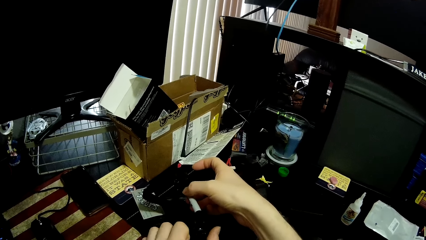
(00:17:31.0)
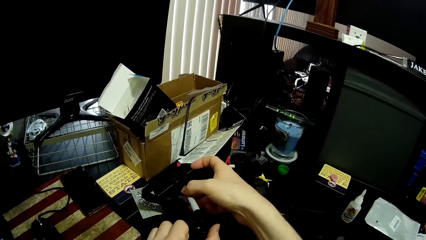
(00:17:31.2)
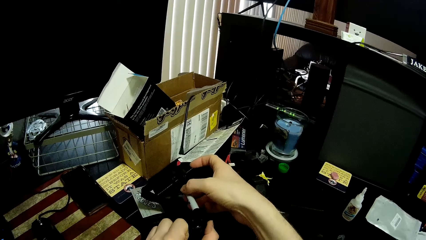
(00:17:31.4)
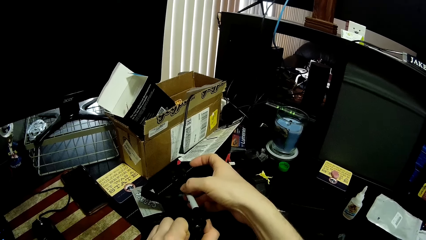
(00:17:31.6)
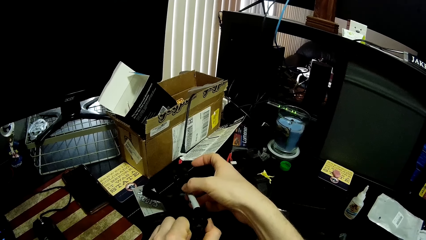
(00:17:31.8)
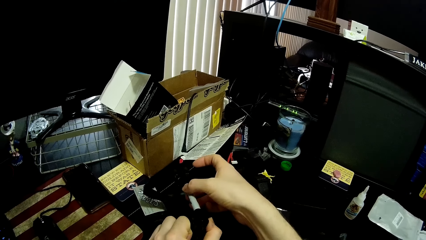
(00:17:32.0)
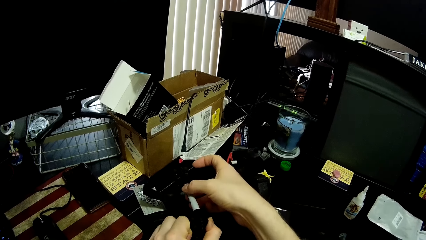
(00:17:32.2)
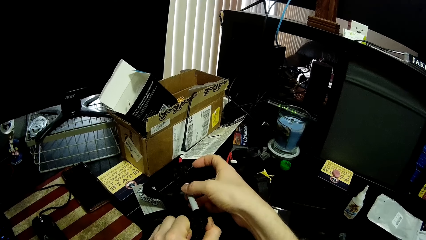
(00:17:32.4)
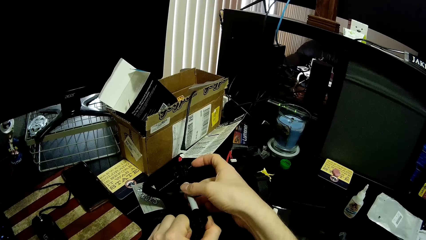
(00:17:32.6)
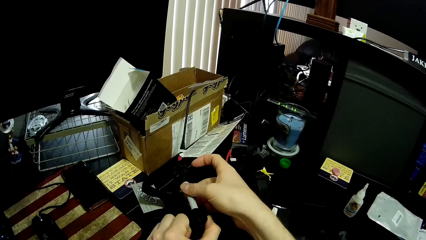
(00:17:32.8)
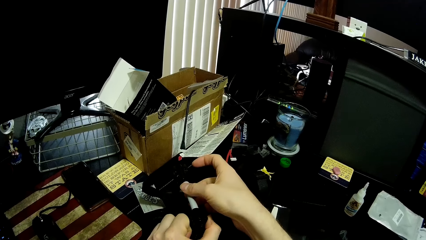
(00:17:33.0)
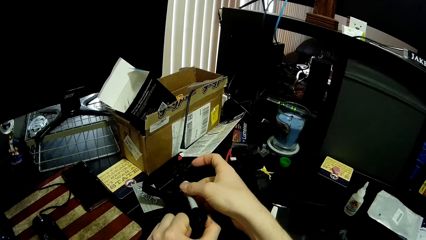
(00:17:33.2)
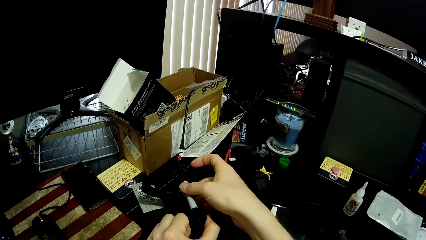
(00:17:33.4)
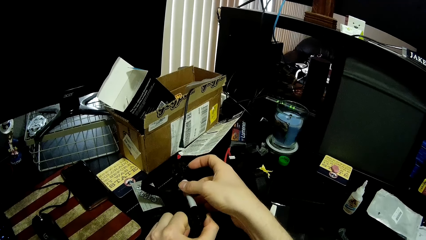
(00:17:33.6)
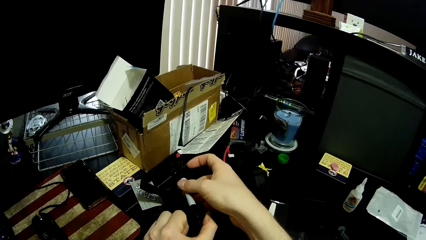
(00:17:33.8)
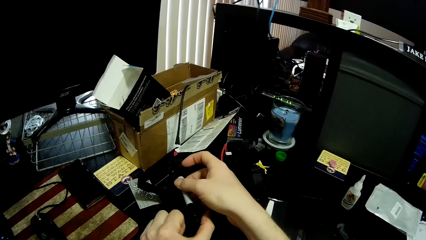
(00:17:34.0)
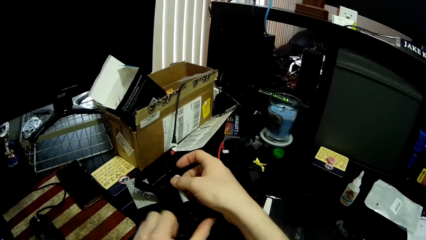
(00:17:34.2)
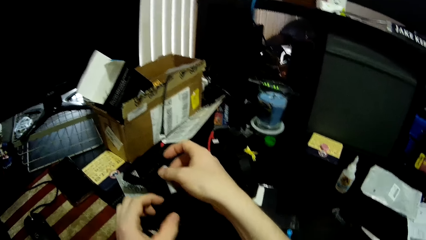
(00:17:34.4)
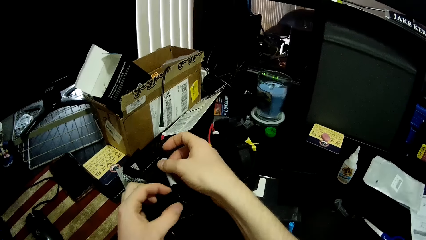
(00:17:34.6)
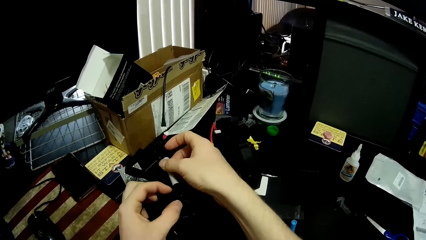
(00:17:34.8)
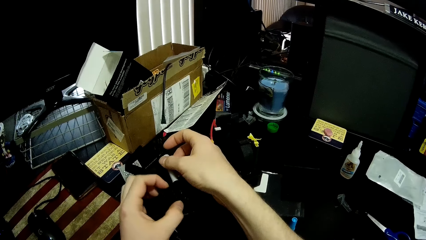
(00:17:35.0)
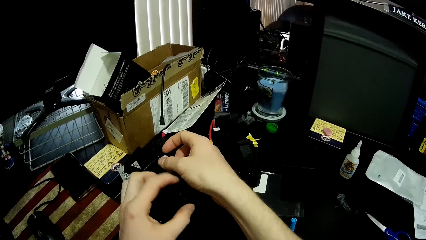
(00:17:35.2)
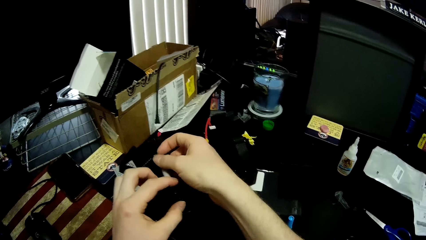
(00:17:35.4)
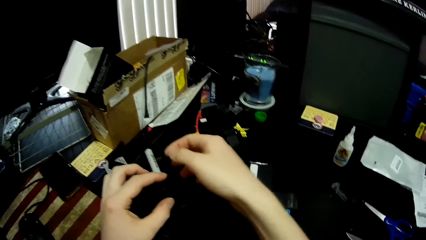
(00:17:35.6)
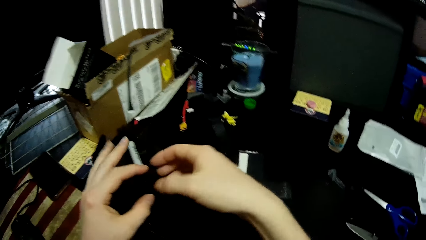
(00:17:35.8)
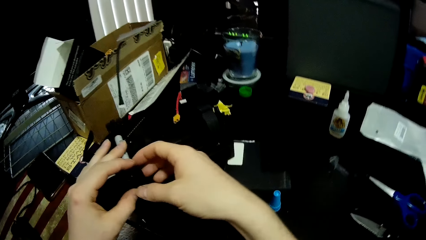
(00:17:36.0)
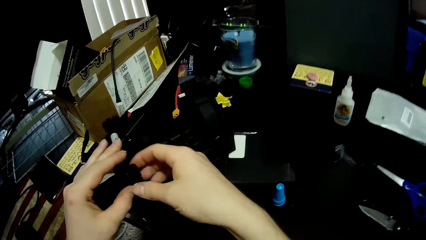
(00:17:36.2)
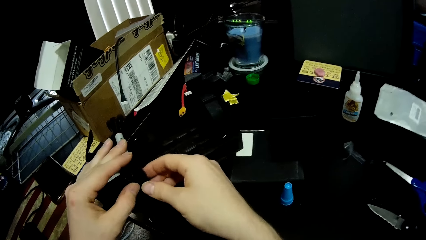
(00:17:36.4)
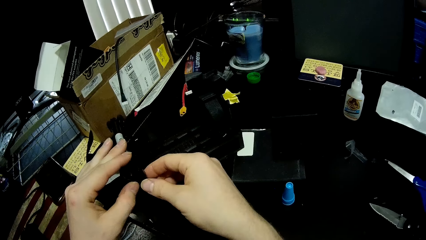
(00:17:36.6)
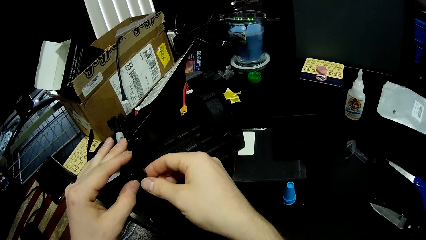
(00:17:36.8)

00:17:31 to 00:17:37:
The camera wearer puts the felt pen on the stationery holder.

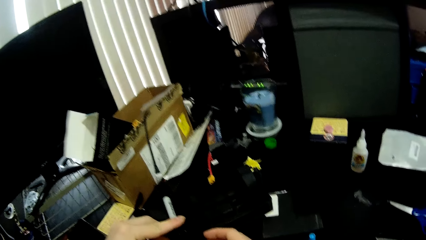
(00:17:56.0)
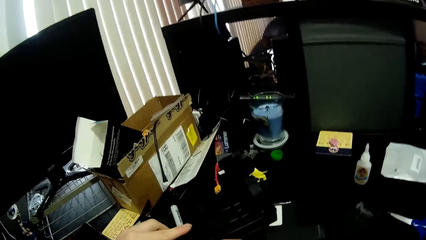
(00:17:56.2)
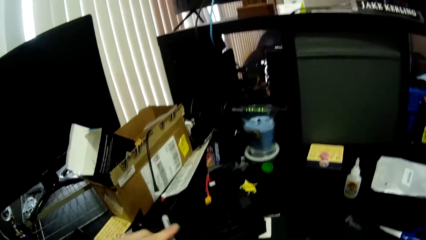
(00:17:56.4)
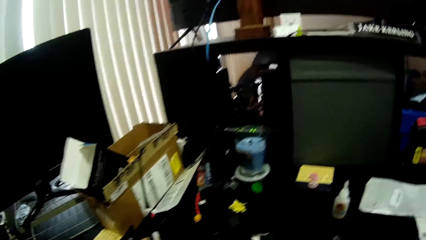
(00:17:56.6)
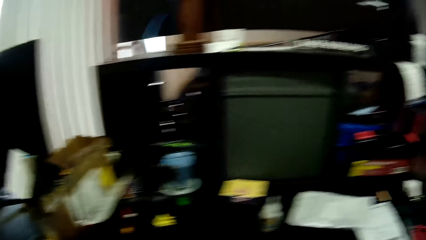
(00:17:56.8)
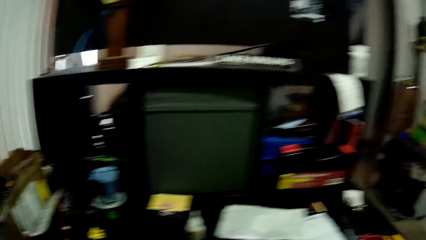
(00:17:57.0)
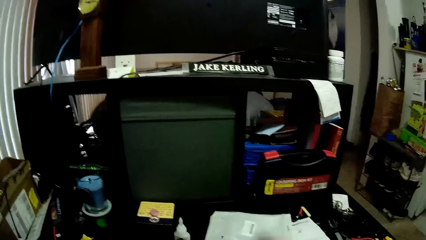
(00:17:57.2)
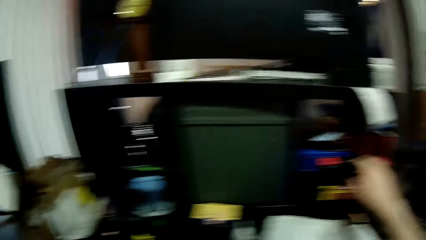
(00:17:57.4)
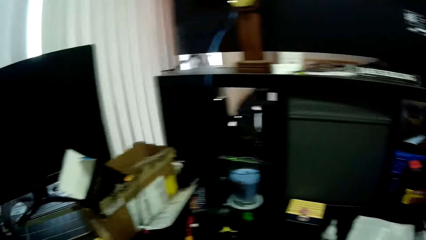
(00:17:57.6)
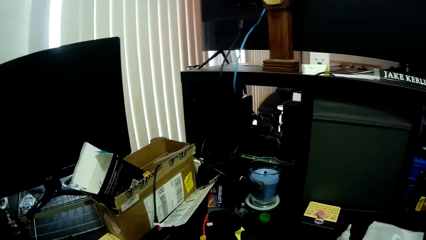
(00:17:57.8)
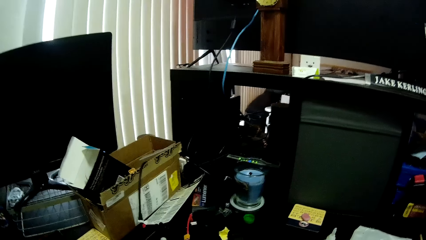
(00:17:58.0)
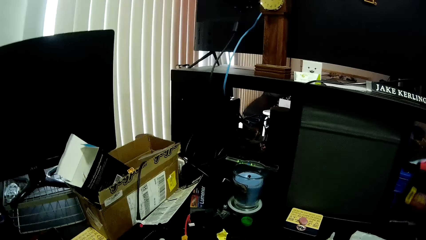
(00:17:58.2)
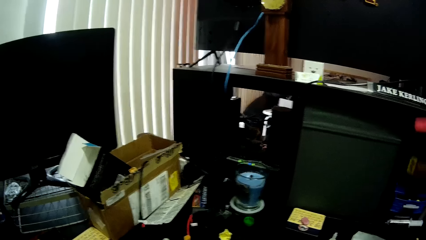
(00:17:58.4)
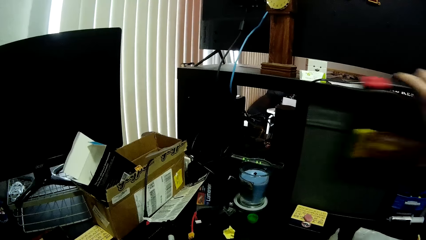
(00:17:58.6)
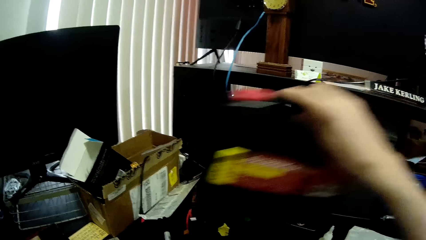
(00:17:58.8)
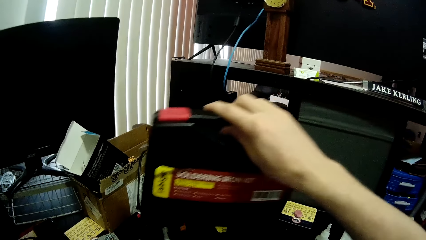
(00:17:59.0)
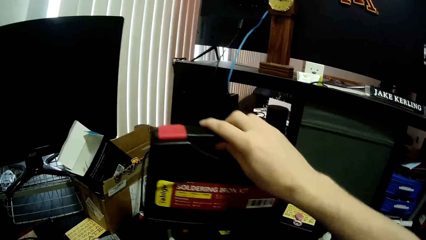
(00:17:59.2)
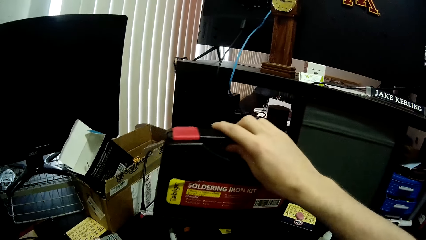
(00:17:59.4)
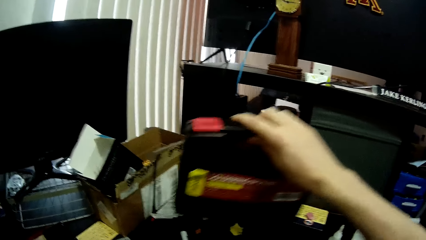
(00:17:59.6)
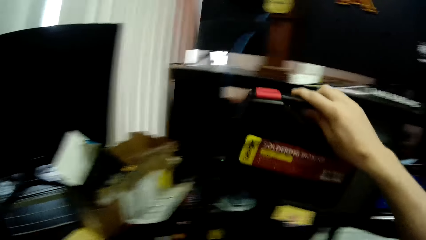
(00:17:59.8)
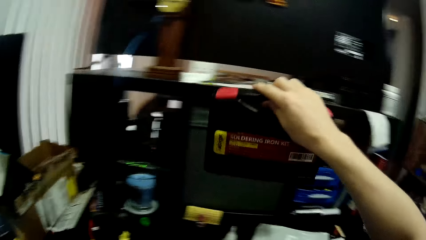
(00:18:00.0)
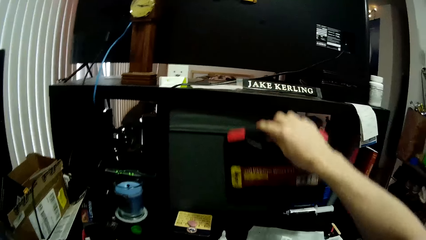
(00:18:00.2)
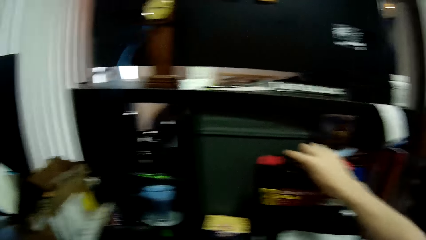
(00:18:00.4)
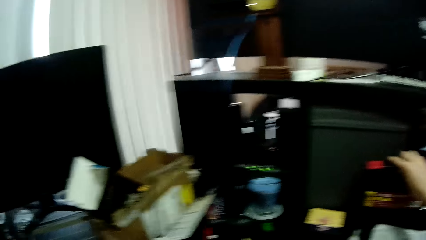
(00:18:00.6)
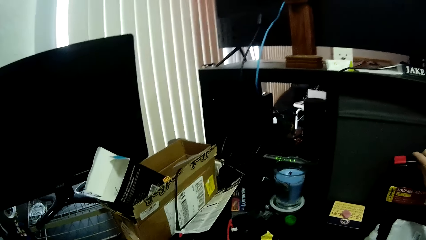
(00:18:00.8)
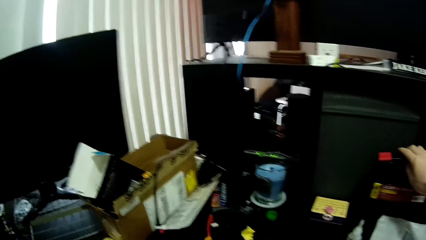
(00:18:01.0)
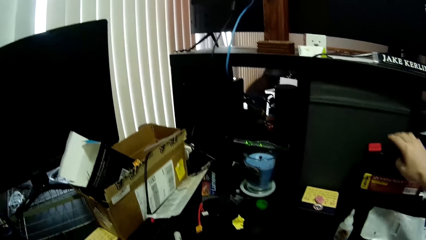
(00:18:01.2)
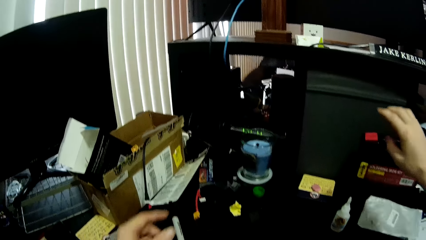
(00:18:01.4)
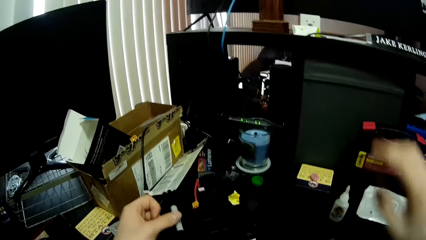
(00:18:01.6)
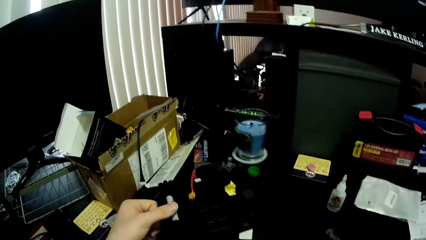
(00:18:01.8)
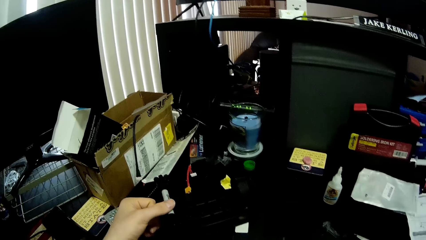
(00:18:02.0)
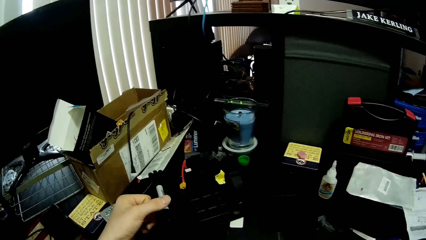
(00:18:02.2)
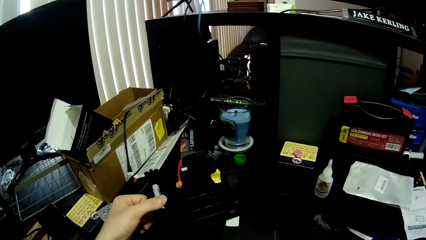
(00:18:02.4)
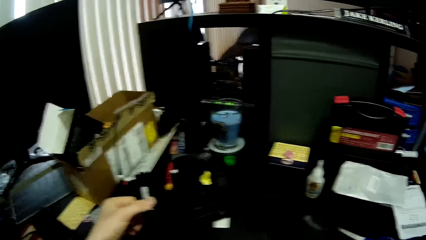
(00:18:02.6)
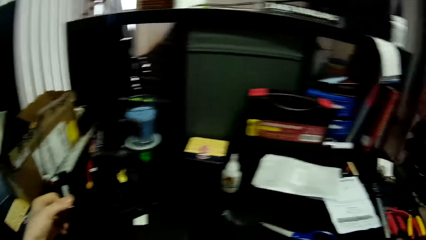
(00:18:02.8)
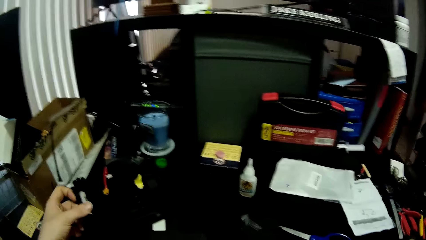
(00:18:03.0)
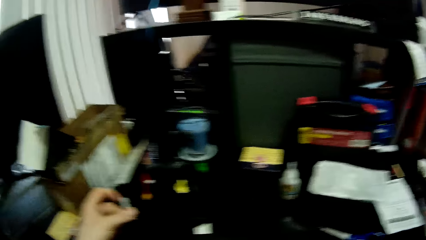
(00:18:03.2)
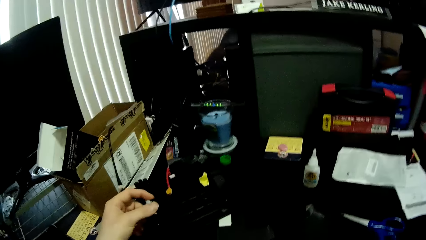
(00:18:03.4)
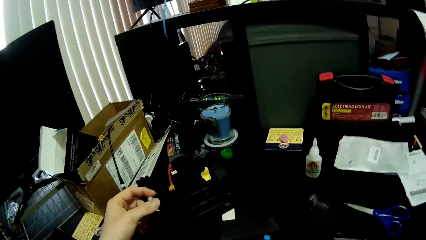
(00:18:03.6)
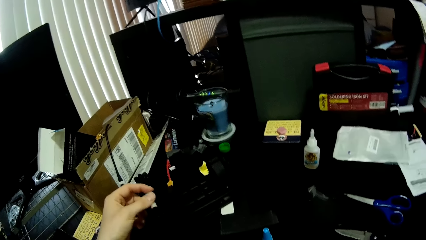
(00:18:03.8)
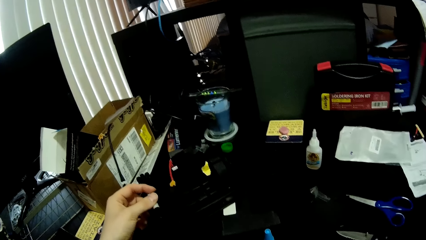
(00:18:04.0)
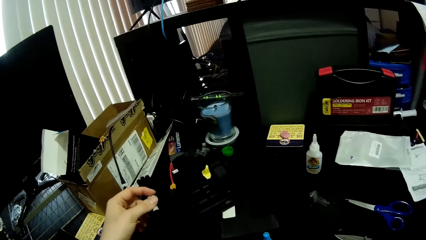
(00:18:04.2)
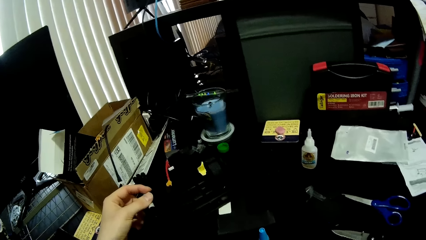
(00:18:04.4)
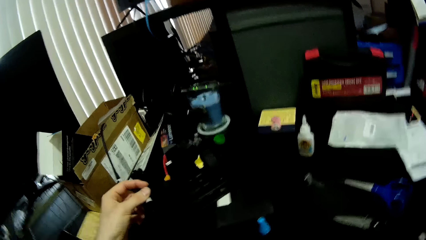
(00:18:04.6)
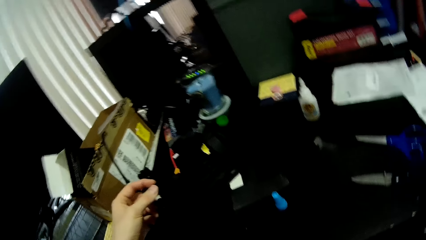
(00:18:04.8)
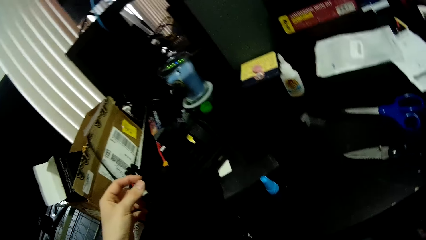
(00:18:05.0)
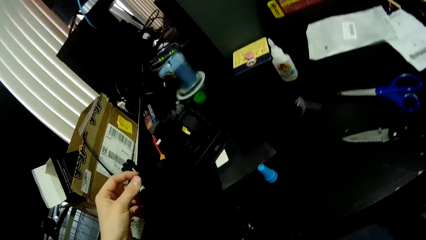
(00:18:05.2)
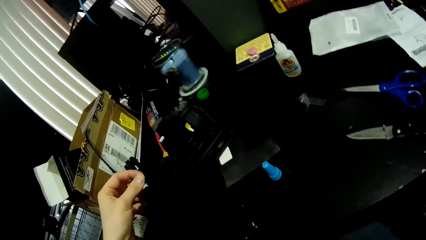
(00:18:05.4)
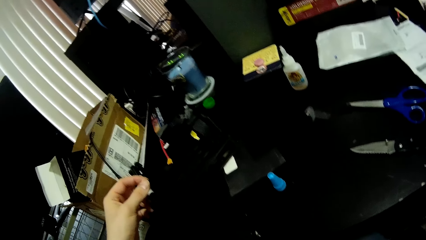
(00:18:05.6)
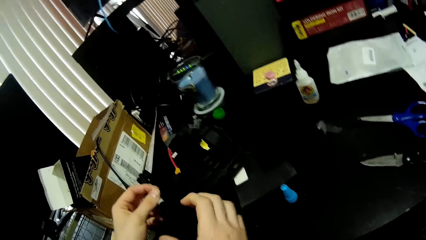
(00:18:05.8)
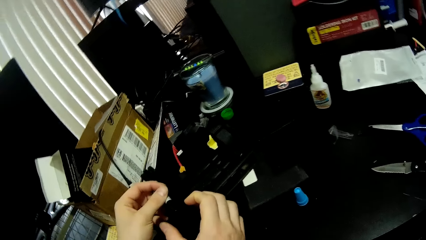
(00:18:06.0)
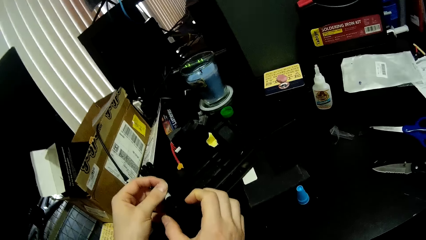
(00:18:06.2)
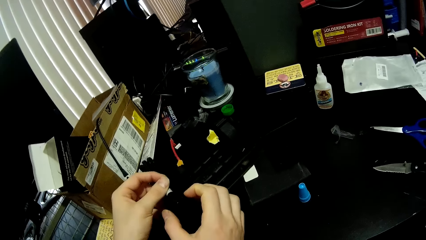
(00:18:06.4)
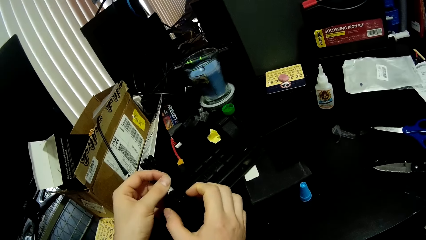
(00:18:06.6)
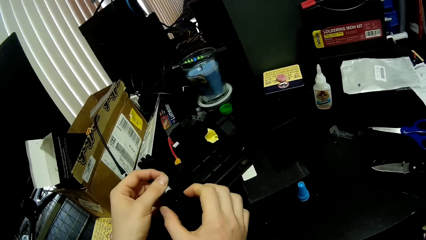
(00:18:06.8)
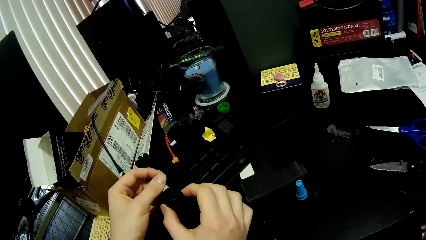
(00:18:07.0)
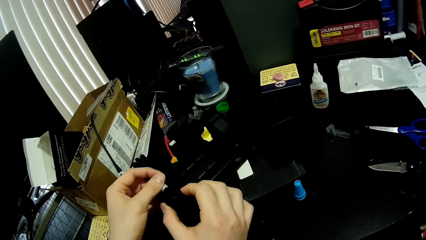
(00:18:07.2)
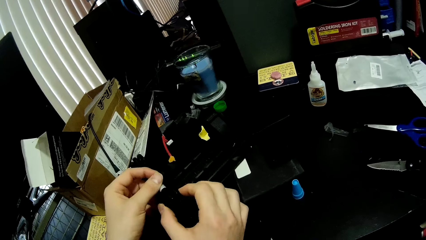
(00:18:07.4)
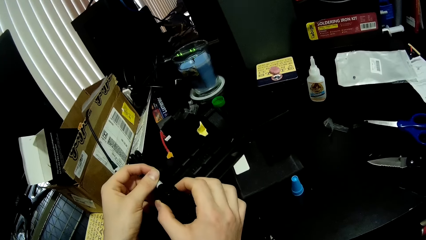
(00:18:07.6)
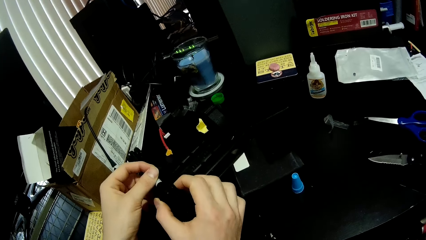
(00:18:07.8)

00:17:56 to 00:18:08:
The camera wearer readjusts the position of the toolbox on the table with his right hand. He takes the soldering iron kit, puts the soldering iron kit on the desk, and touches the felt pen. He presses one end of the plastic construct with his right hand. He tightens the stationery holder craft.
